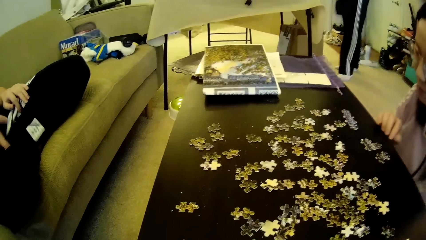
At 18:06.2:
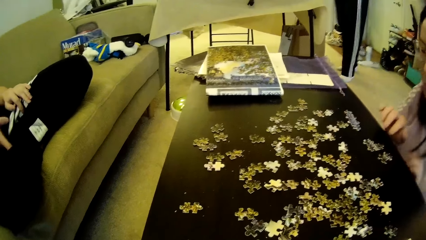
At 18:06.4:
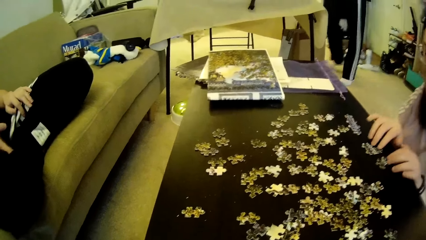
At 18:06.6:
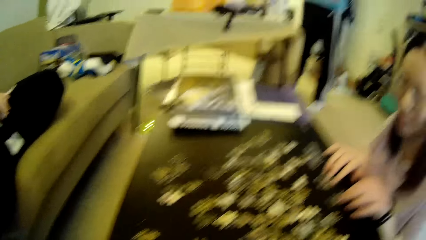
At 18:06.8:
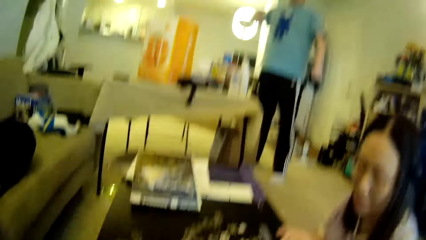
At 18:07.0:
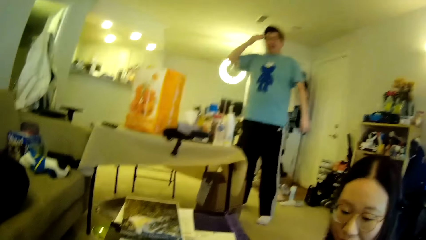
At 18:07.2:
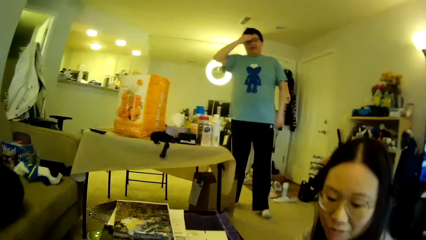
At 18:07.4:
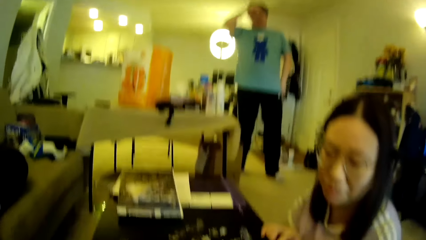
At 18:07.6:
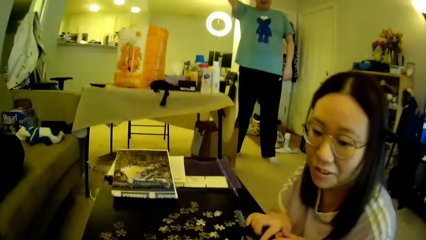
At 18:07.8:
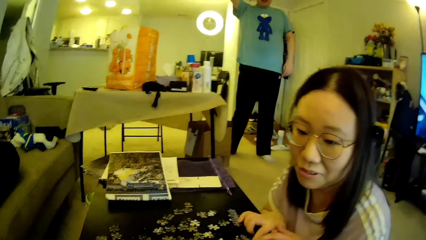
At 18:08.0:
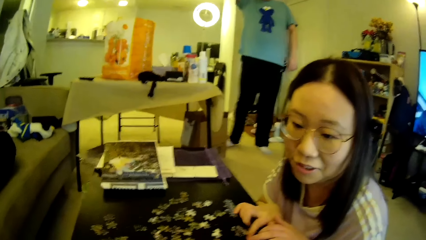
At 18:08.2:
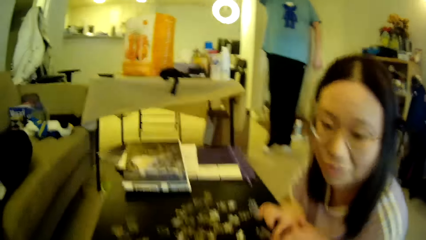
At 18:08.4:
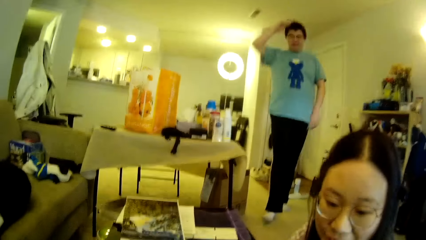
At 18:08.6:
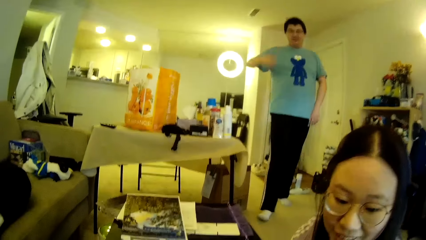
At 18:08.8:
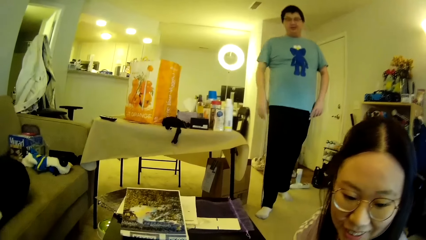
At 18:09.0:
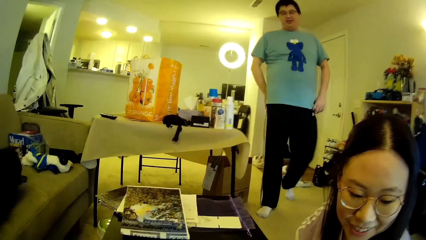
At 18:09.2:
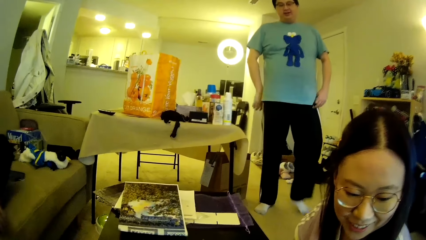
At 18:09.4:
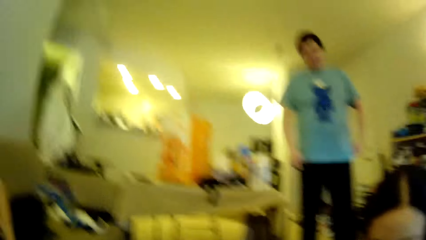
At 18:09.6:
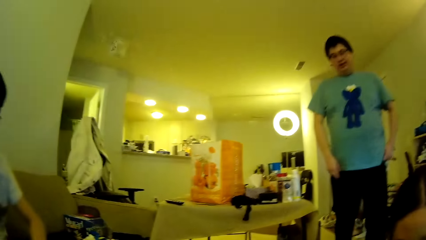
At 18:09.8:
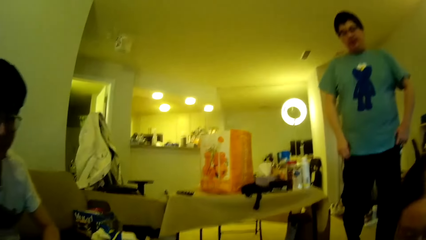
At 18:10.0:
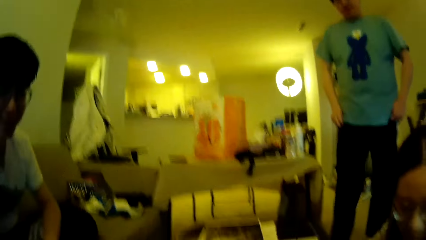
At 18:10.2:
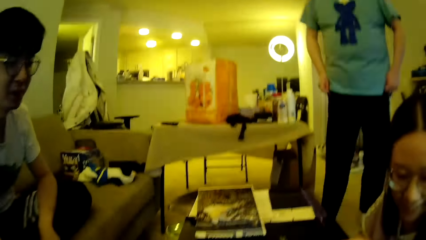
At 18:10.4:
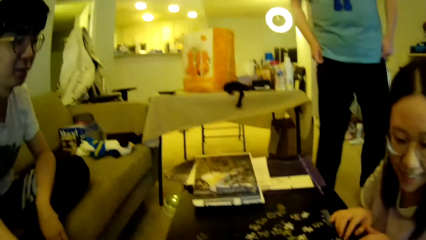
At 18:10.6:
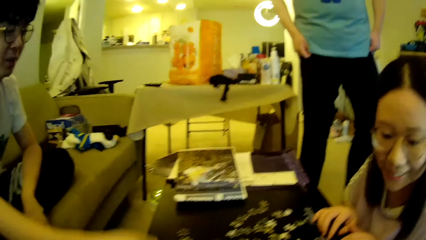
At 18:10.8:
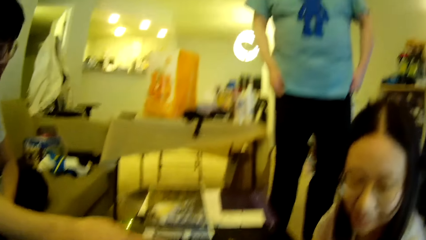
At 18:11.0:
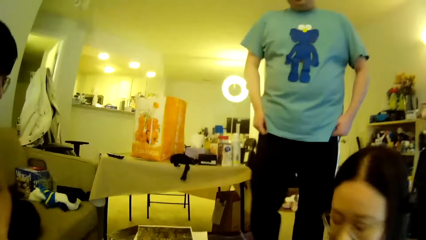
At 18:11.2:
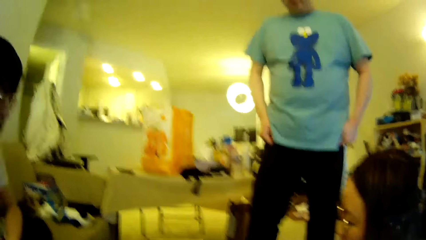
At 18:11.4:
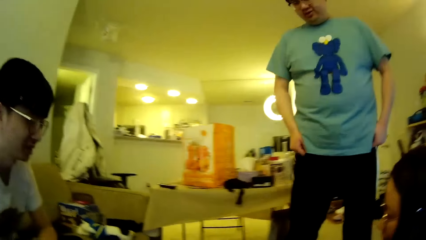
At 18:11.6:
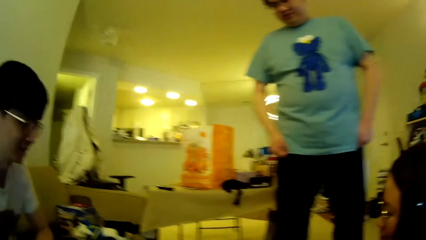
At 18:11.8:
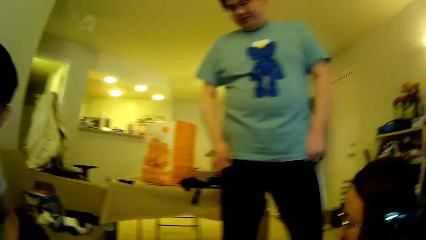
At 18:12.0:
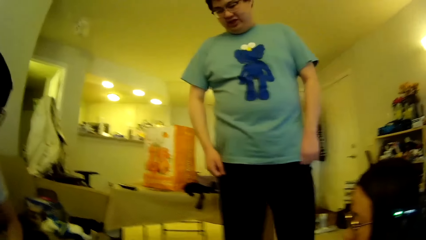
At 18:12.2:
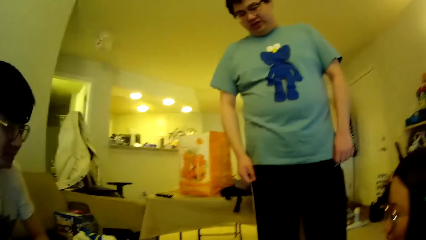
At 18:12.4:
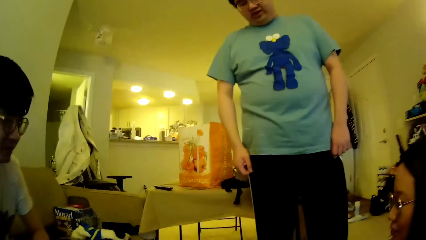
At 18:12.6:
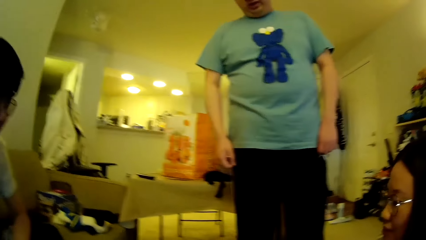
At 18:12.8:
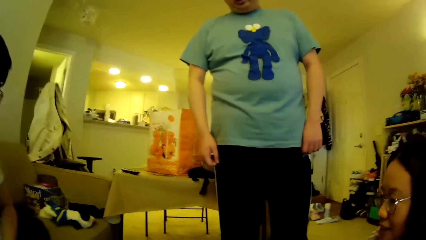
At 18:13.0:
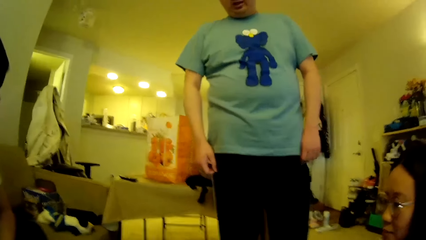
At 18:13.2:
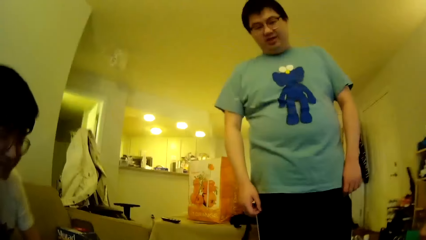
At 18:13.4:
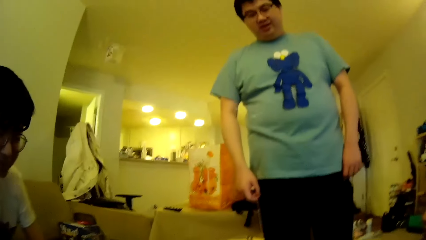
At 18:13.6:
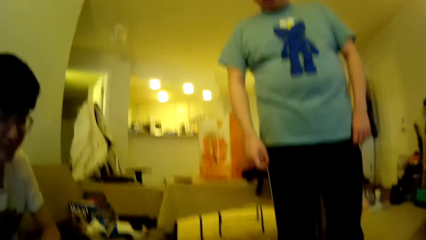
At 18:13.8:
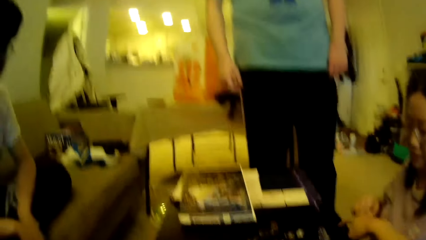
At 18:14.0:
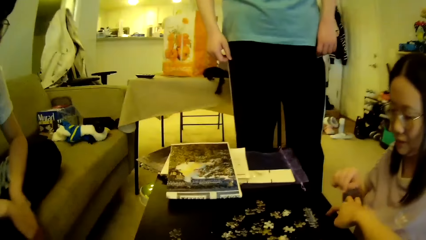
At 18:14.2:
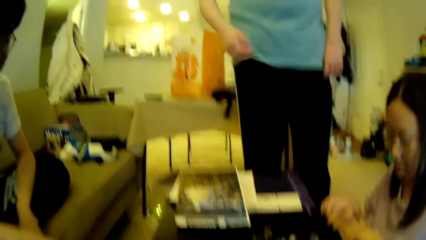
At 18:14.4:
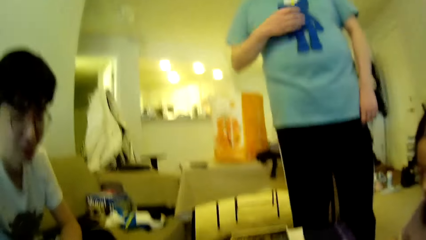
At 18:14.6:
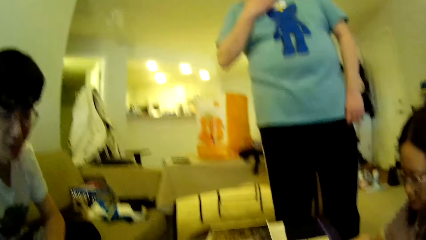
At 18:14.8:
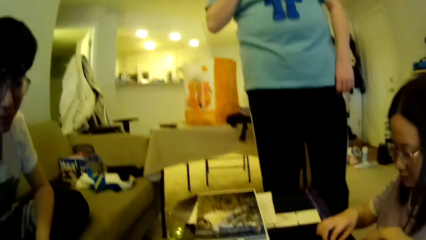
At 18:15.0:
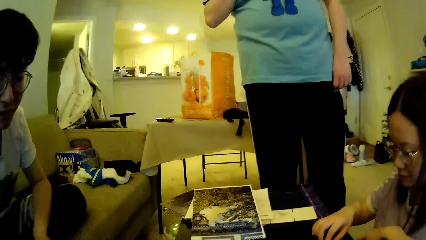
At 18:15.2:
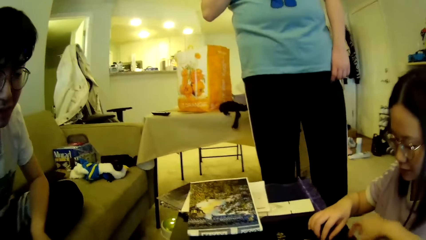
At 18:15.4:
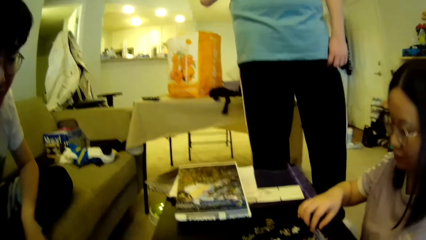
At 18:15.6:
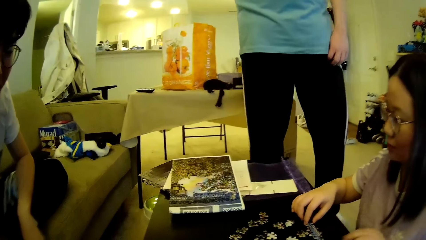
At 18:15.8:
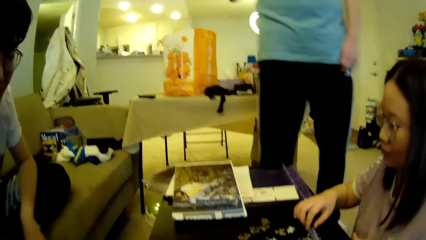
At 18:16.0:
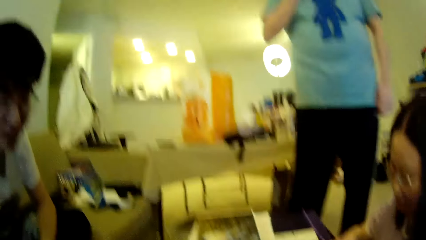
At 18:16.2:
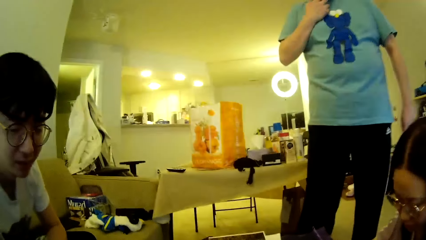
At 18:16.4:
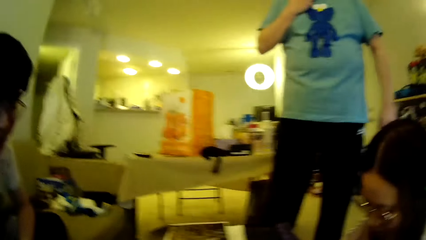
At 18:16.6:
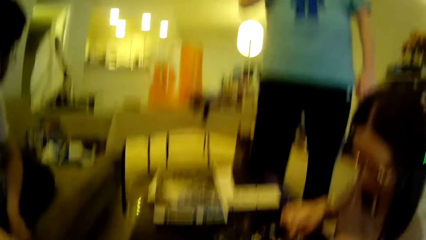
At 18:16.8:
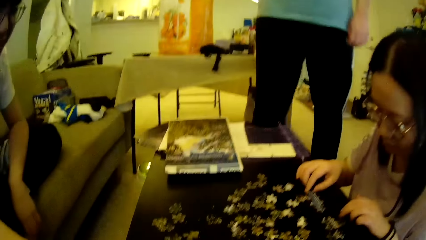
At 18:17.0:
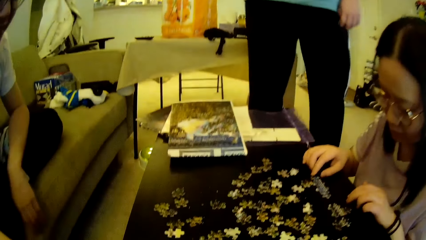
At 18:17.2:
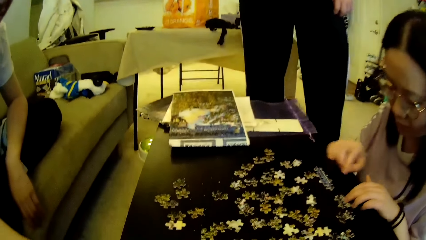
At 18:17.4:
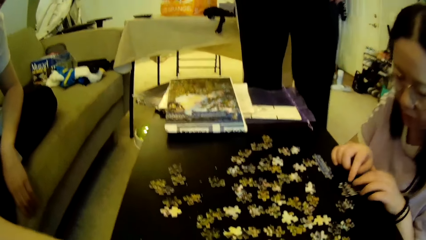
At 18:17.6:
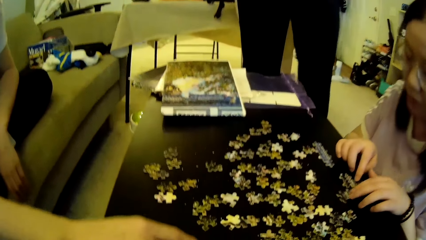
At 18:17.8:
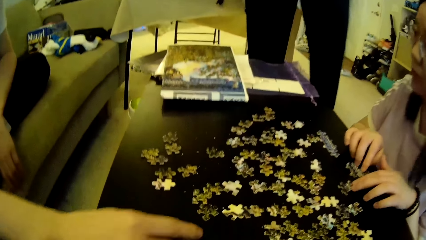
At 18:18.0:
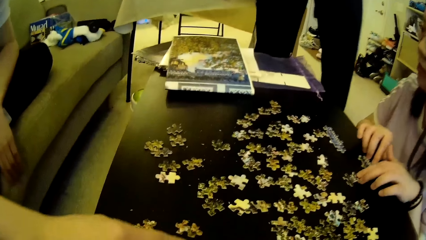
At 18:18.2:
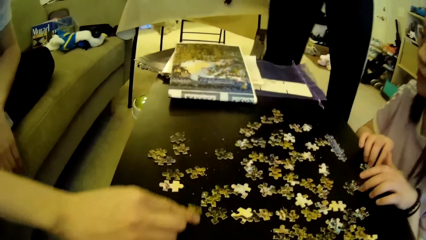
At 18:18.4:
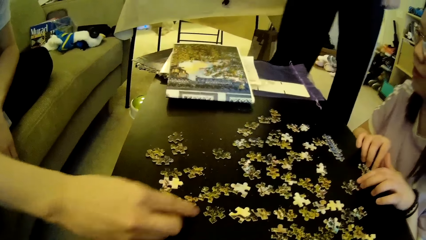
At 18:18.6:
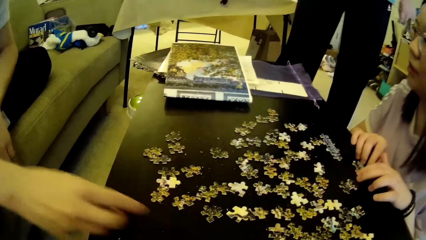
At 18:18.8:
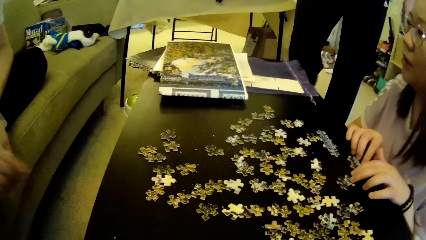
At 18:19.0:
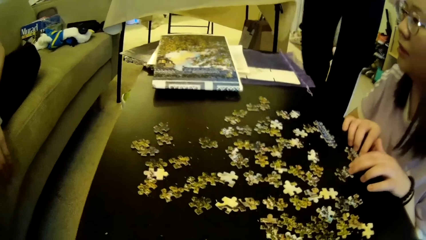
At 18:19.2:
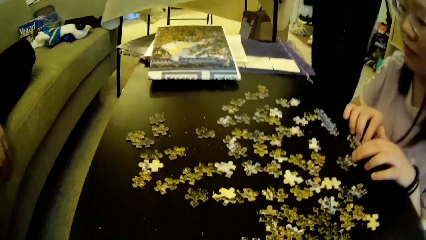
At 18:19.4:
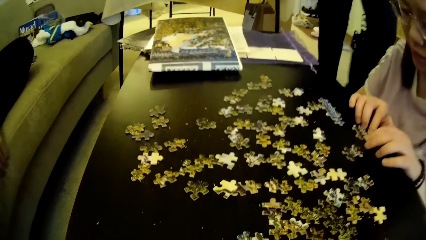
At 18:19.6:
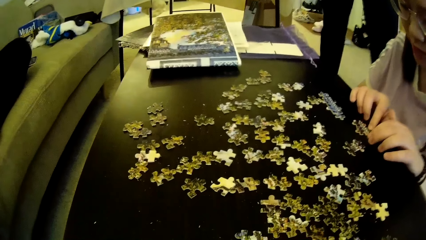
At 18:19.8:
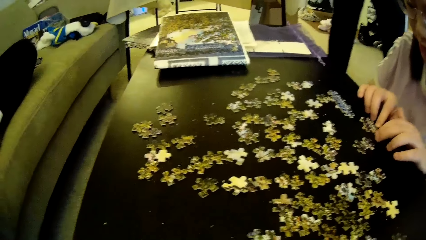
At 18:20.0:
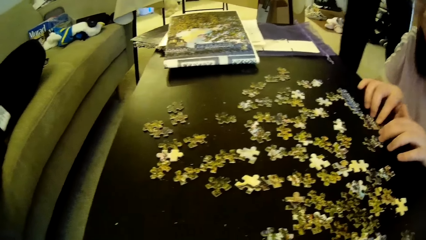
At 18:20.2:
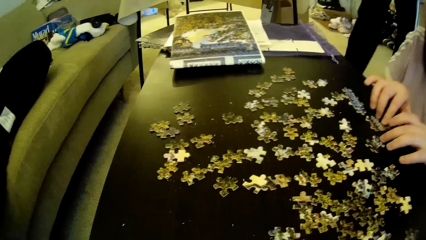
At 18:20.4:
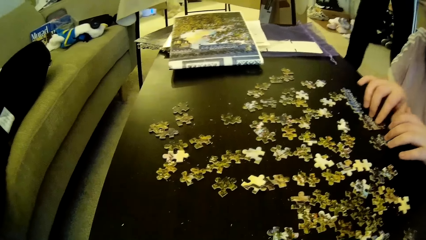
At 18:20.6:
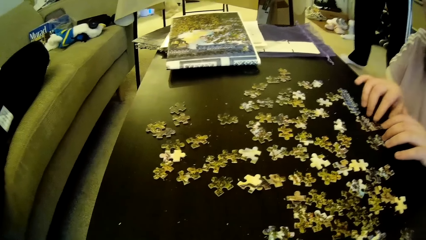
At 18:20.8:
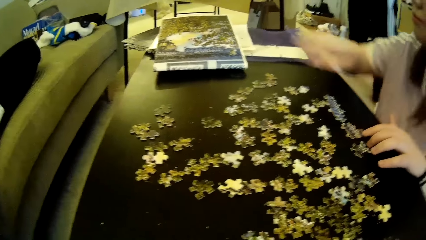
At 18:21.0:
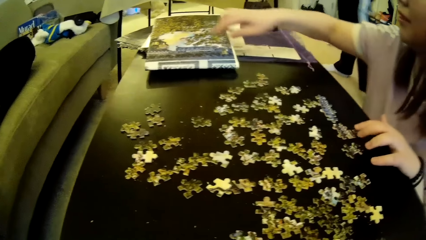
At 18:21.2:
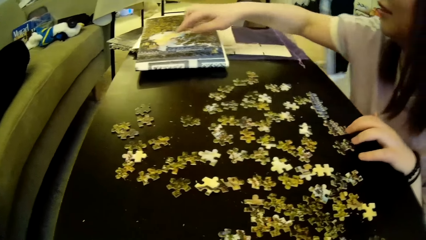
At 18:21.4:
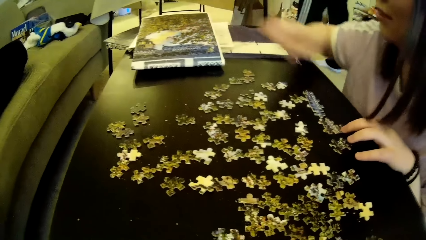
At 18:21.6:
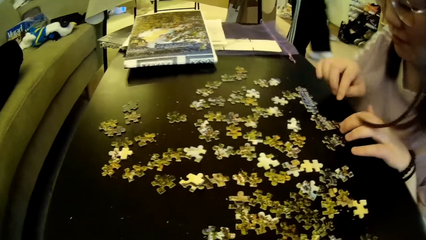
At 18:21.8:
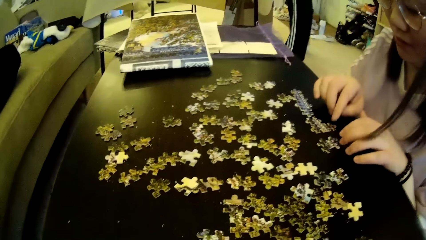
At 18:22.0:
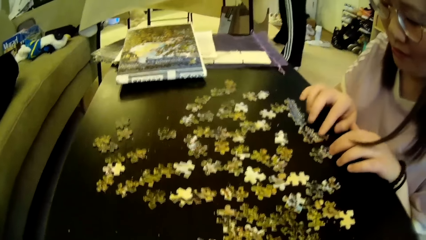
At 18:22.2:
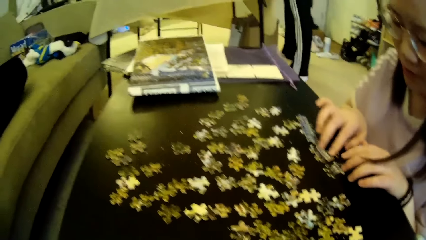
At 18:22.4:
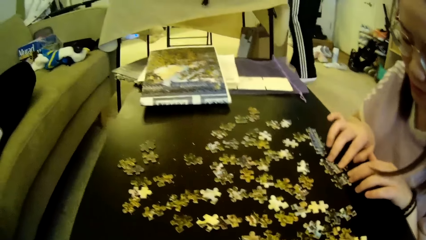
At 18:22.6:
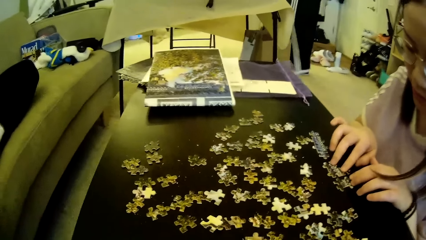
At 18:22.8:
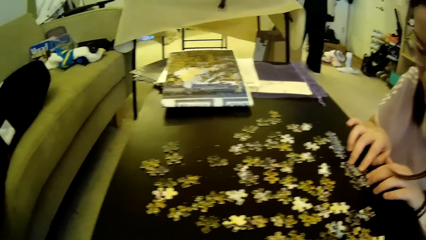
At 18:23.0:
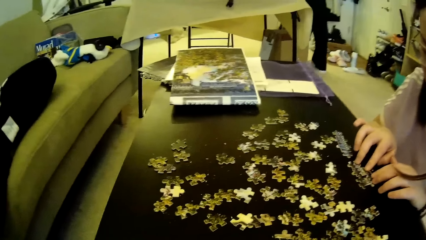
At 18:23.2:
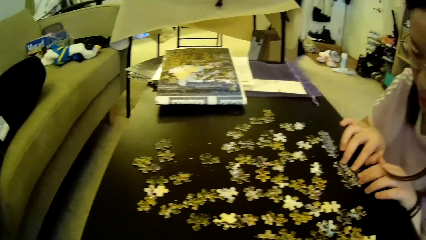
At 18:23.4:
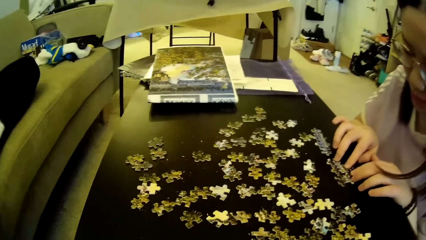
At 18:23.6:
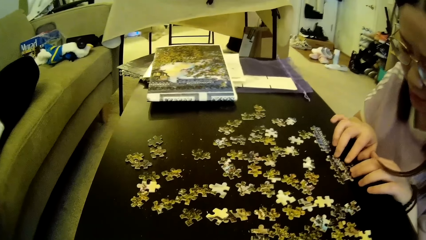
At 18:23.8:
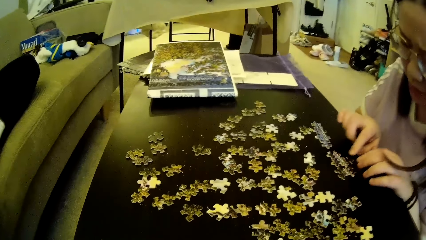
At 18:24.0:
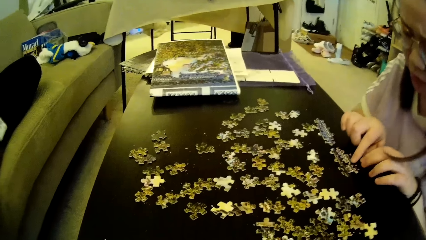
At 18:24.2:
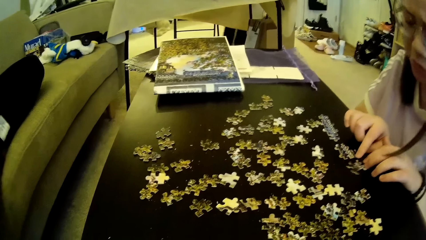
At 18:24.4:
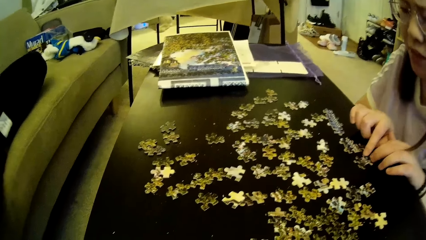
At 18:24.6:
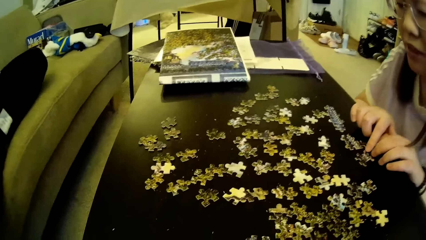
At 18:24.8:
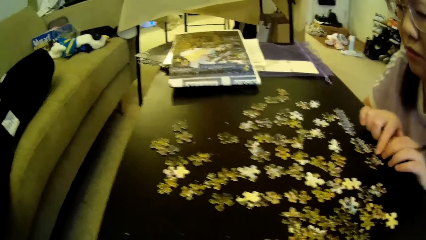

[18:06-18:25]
A lady moves the model pieces. The camera wearer looks around. A man adjusts the hair using a hand. The man steps forward. Another man looks around. The camera wearer looks around. The first man lifts the right hand and touches the face. The camera wearer looks around. The other man adjusts the puzzle pieces on the table. The first man moves the legs. The lady moves the hand. The first man steps forward. The lady looks at the model pieces.
